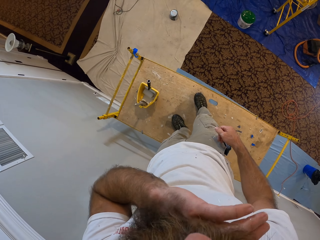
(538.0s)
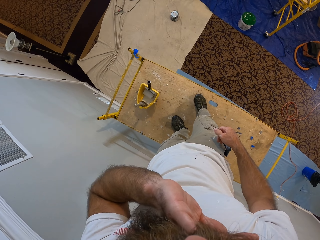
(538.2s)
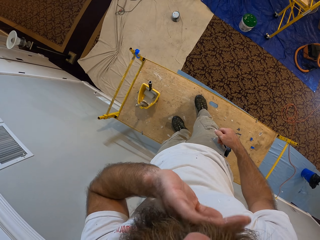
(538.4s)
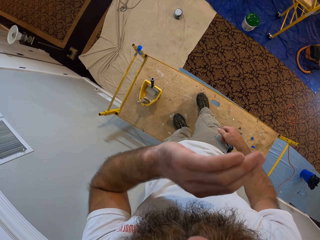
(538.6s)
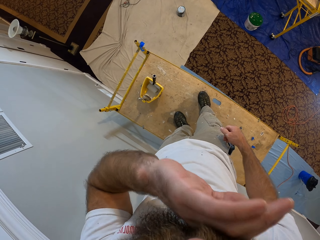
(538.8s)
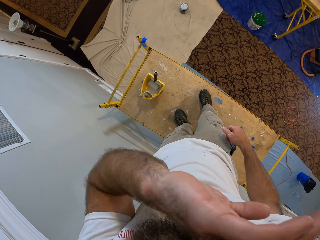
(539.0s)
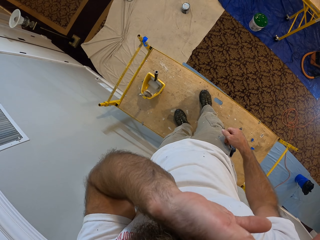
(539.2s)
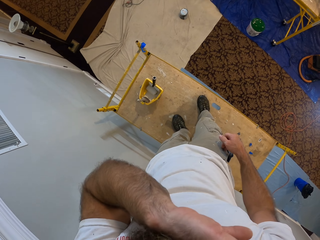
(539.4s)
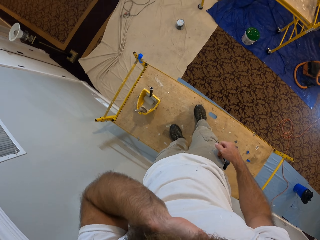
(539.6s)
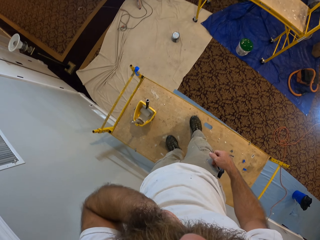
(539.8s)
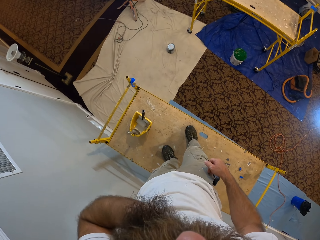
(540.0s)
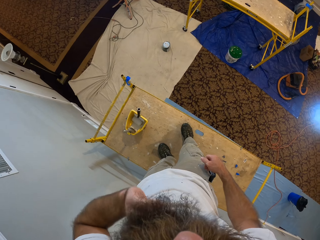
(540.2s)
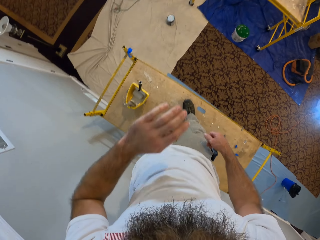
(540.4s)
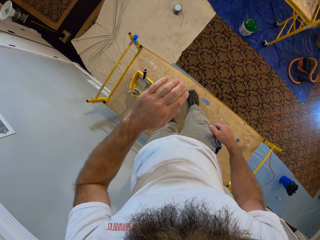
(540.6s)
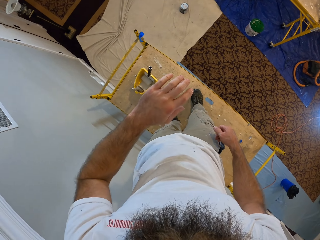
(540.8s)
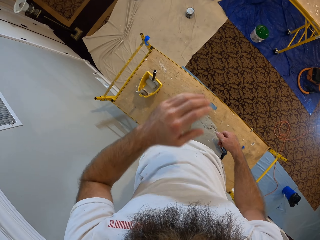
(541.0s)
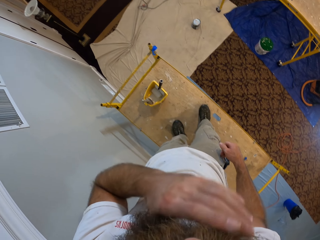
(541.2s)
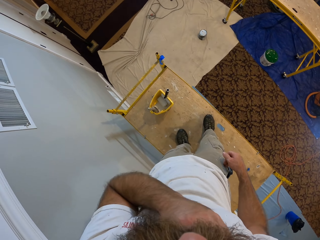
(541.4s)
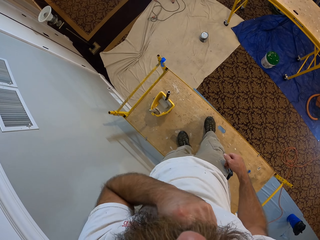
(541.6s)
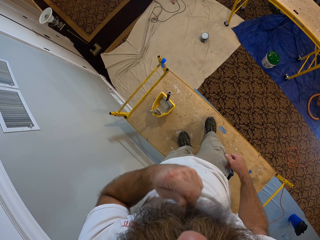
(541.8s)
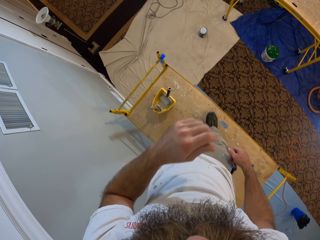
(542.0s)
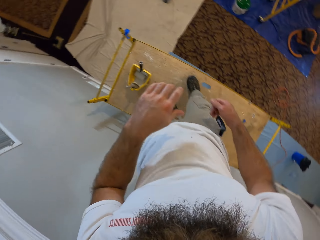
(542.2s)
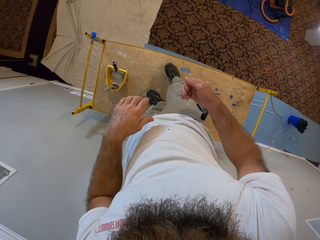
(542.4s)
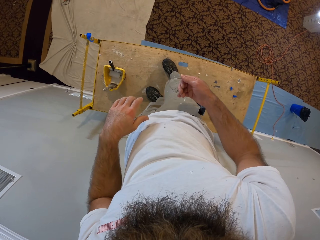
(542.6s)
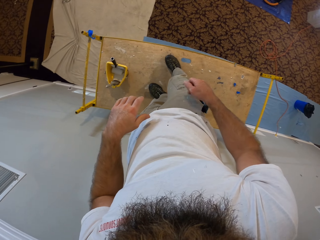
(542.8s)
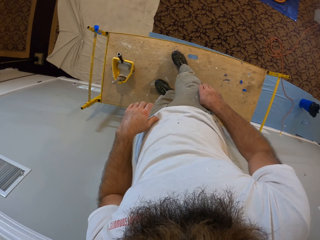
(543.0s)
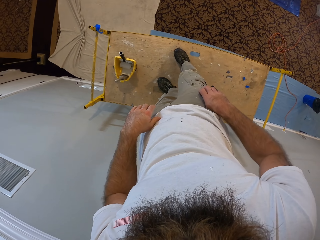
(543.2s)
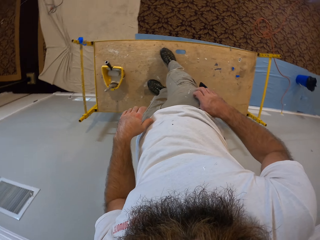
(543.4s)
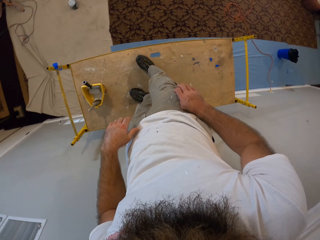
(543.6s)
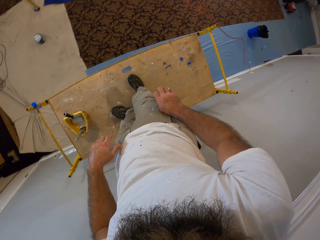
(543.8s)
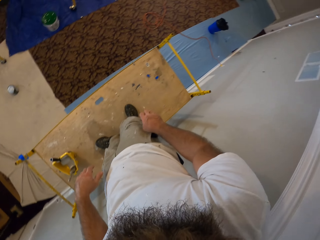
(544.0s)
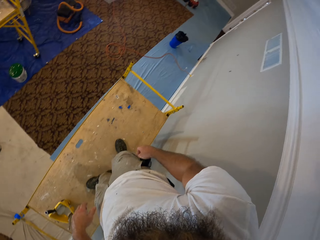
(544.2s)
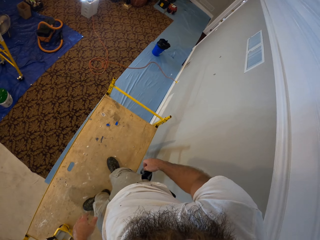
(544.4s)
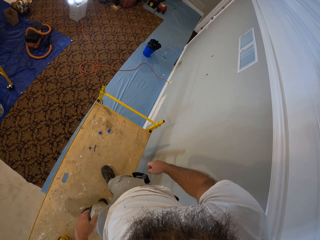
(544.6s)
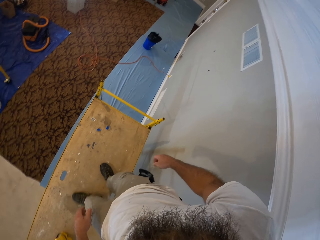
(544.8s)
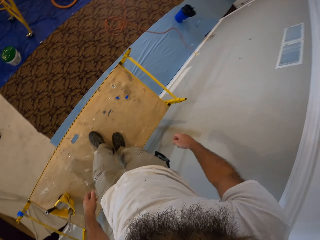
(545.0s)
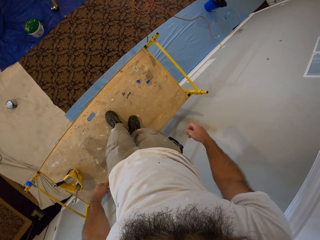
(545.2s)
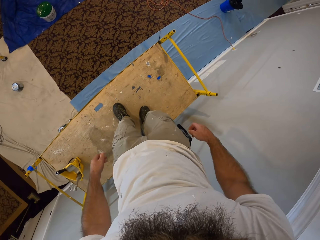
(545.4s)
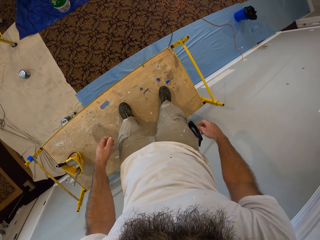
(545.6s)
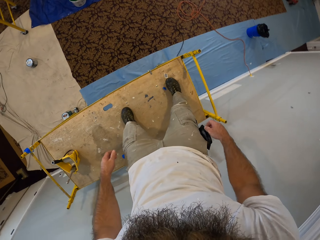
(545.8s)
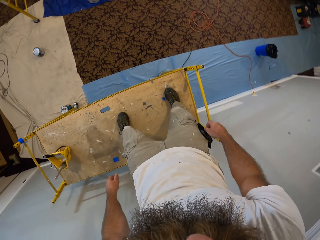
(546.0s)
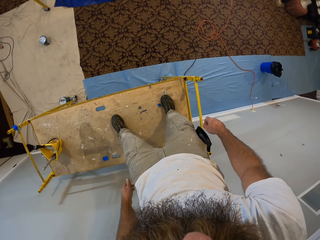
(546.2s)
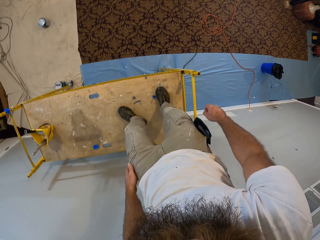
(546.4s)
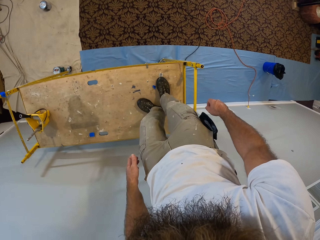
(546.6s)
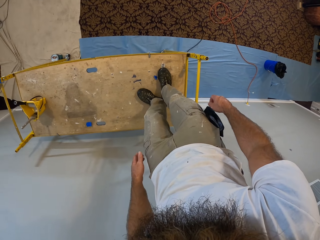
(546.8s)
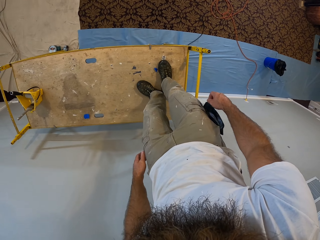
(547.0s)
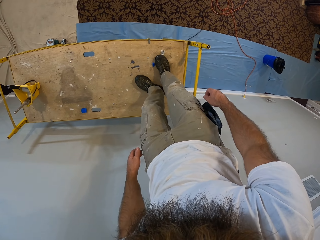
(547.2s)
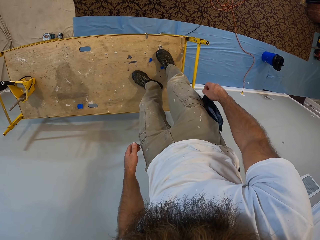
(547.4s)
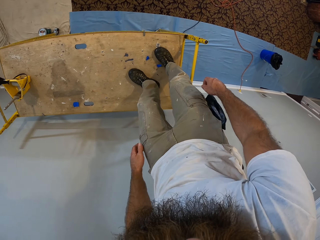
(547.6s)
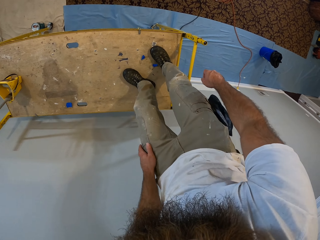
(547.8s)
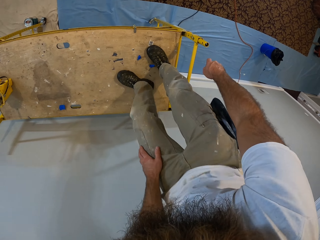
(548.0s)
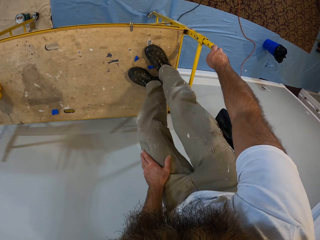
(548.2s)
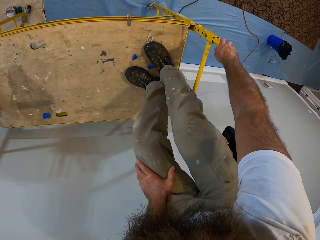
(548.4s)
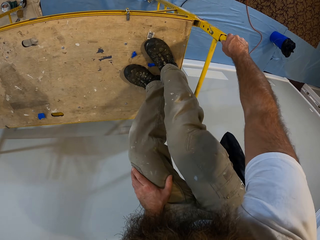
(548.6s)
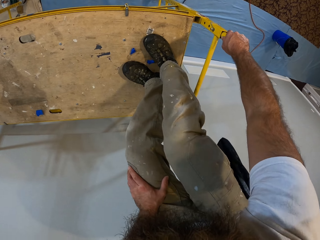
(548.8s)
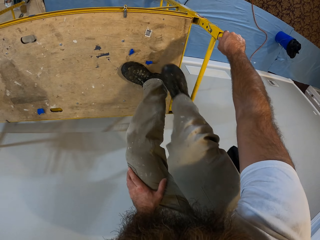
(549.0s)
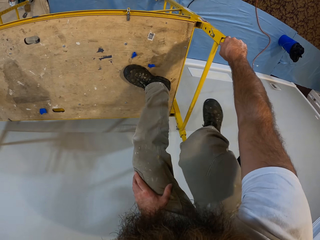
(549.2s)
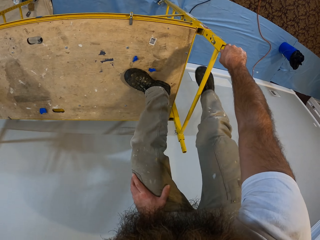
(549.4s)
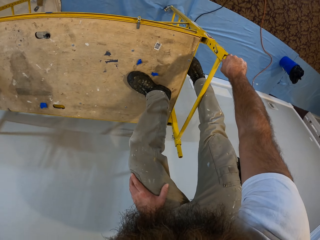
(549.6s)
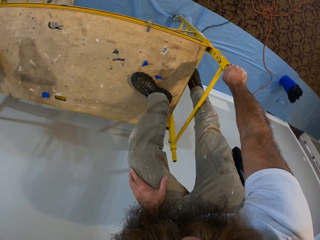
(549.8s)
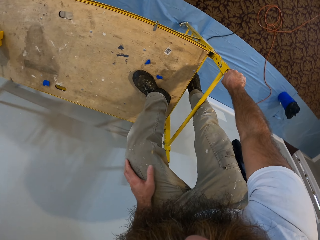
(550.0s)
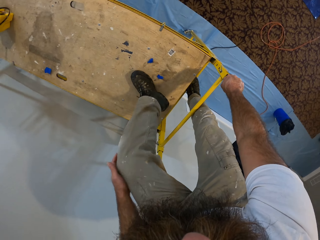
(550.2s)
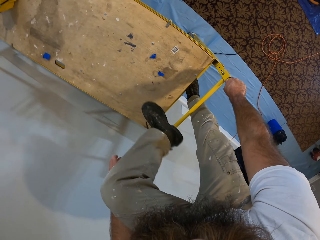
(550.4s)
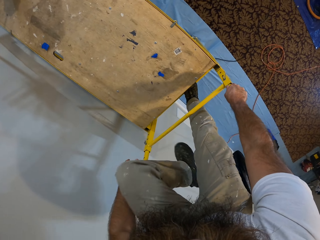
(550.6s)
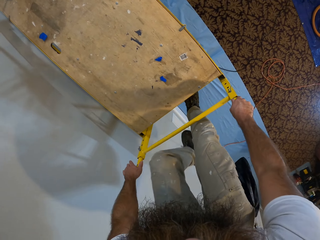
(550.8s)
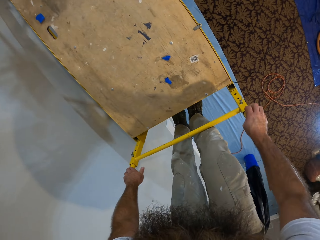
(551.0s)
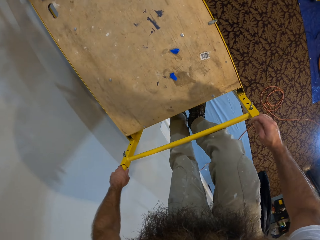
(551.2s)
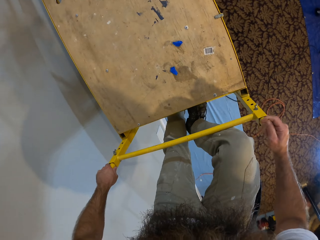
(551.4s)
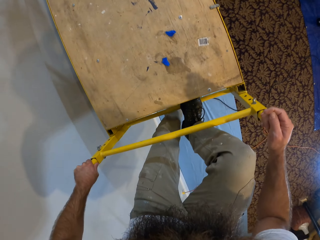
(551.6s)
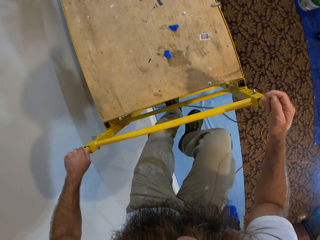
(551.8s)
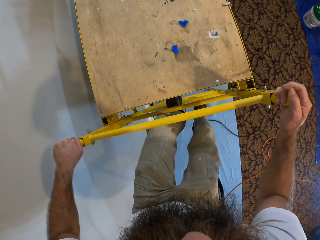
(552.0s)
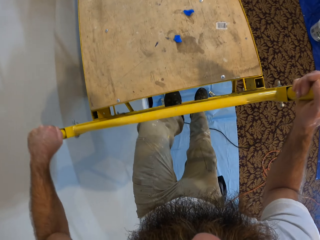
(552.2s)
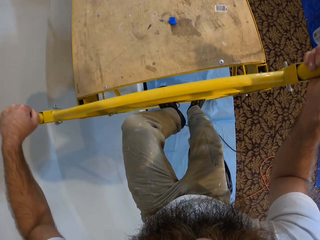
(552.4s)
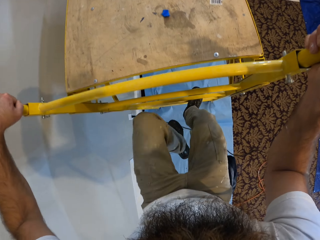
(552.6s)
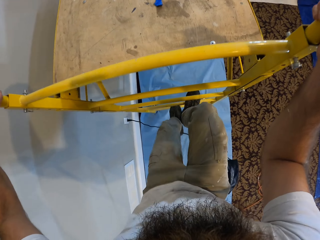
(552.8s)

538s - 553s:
The camera wearer wipes the goatee beard. He stares at the hand, wipes the hand on the trouser and walks on the board. He holds the scaffolding with his right hand. He moves down from the scaffolding to the floor. He holds the scaffolding with both hands.

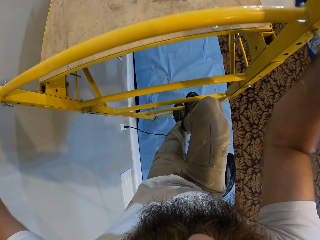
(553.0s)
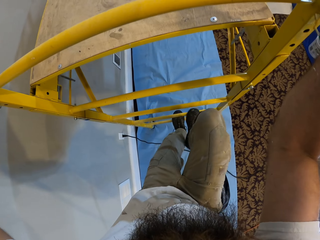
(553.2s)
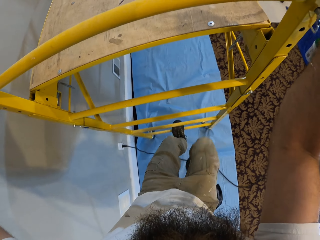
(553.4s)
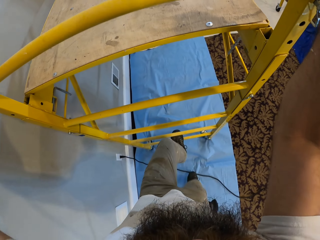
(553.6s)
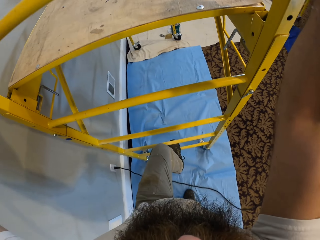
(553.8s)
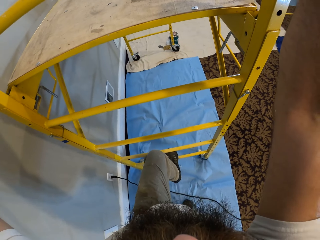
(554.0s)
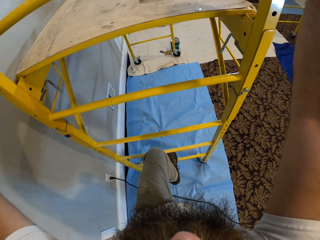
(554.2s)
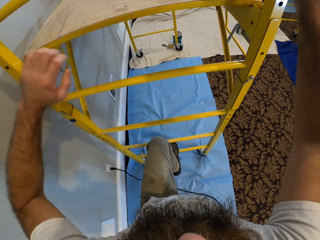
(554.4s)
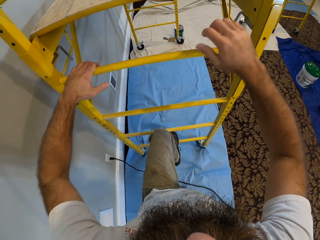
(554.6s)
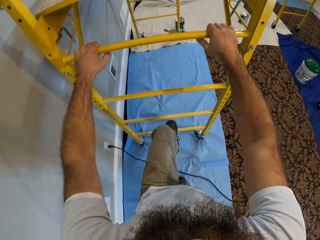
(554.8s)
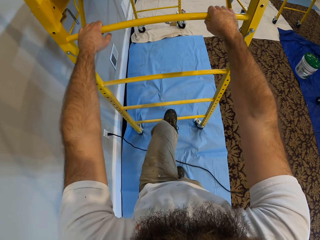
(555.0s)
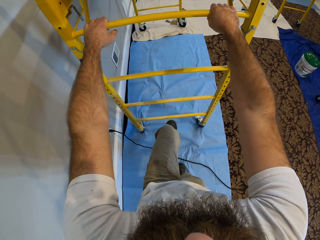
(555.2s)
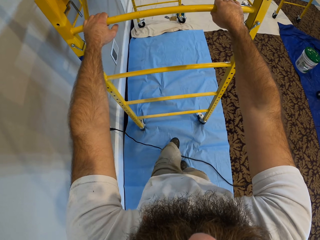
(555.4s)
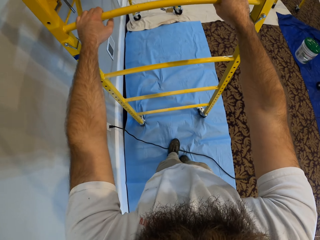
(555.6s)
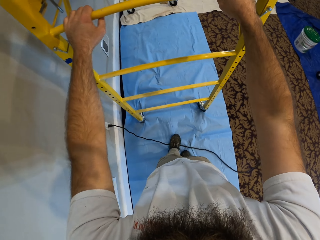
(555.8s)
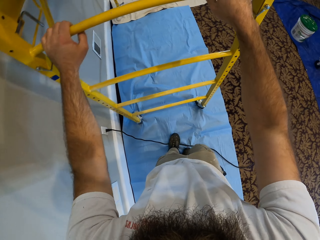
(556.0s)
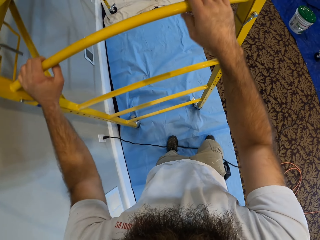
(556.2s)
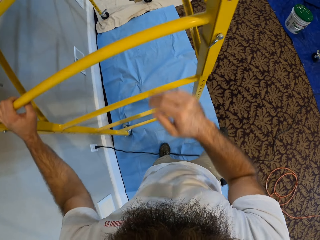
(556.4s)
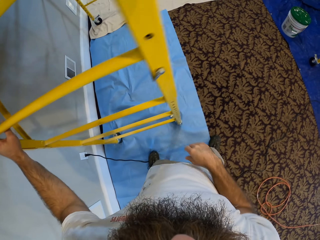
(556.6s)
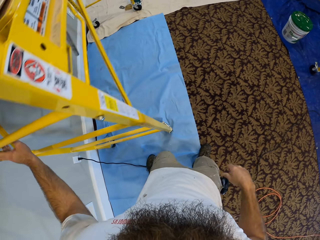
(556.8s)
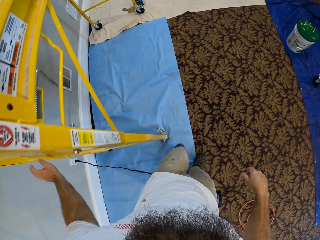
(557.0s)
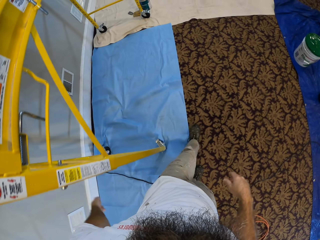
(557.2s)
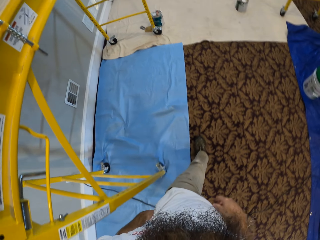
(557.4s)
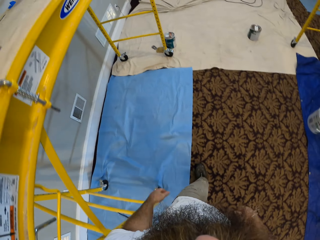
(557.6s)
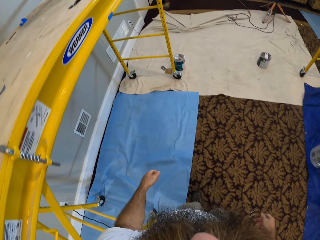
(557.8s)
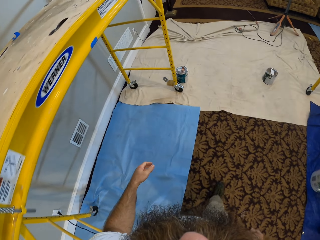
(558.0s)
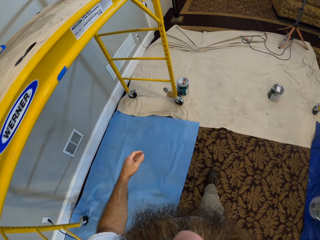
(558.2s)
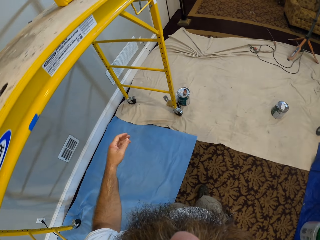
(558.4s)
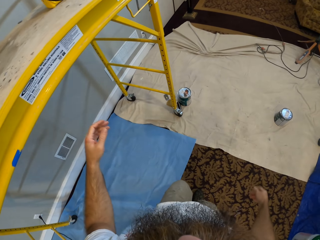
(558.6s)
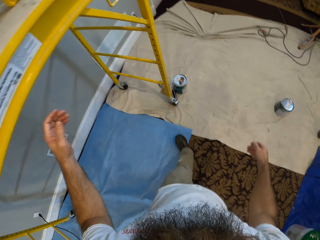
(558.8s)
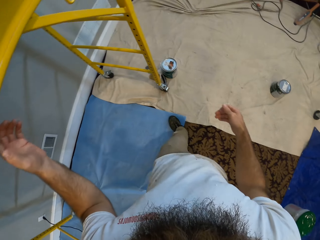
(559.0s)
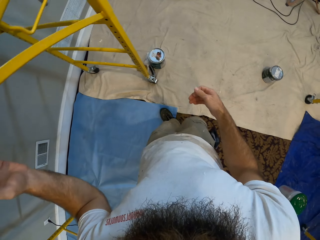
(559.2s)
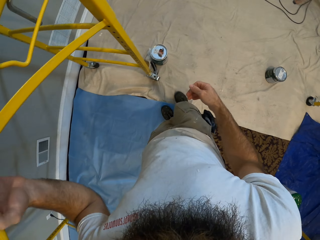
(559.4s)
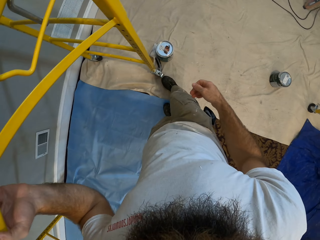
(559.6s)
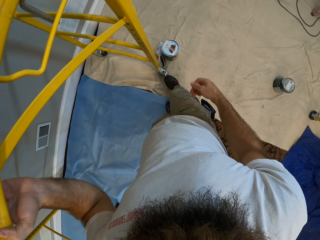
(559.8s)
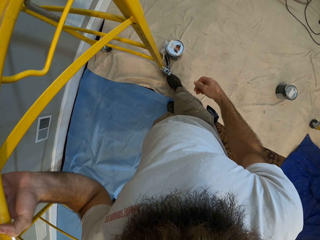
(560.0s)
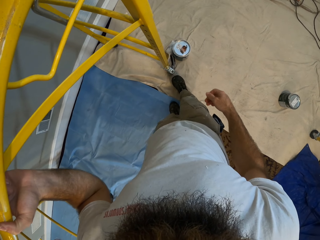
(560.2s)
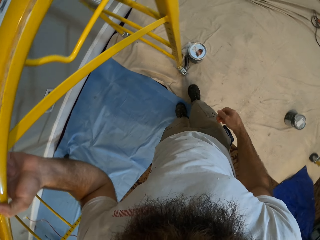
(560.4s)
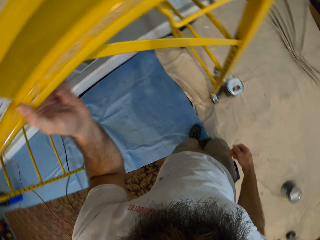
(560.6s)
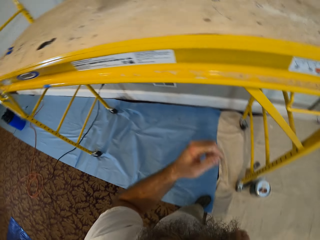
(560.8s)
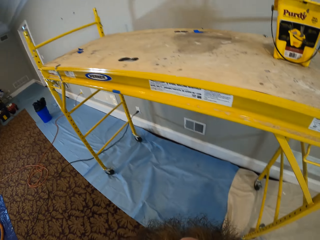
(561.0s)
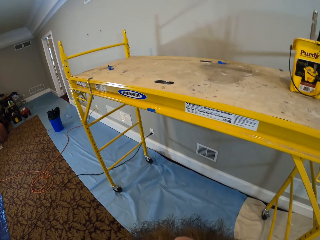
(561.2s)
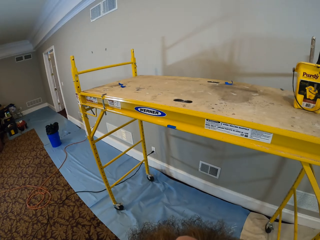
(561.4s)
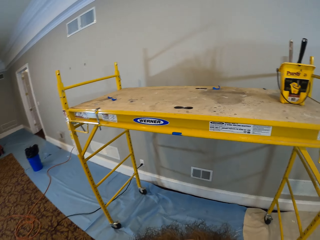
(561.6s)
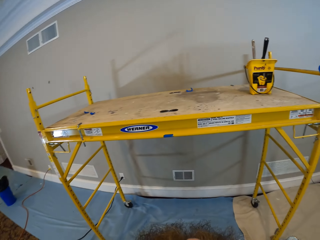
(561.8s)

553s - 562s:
The camera wearer holds the scaffolding with both hands. They walk in the room. They step on the metal.
